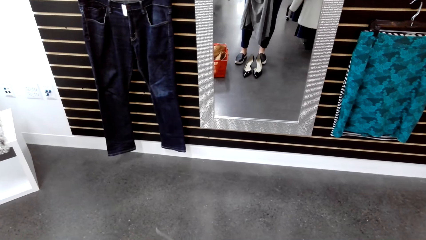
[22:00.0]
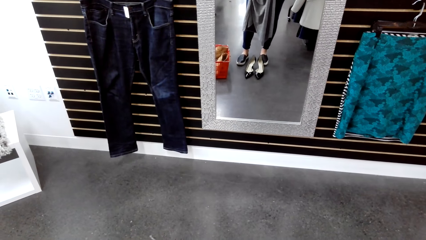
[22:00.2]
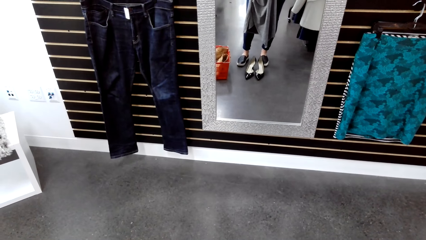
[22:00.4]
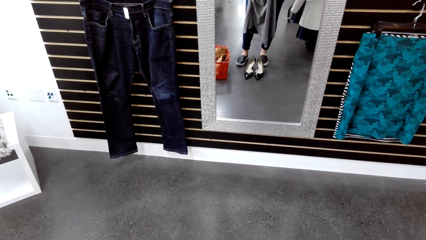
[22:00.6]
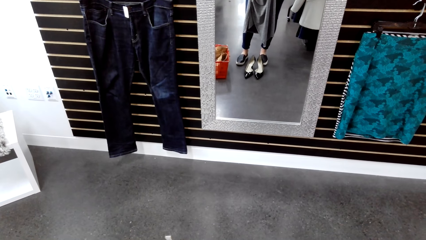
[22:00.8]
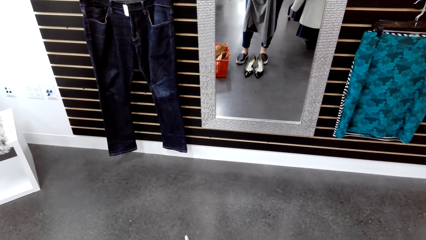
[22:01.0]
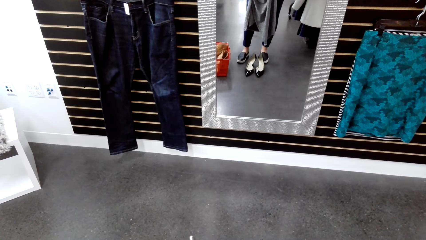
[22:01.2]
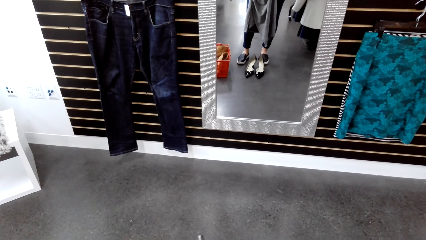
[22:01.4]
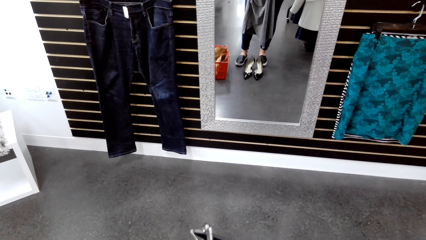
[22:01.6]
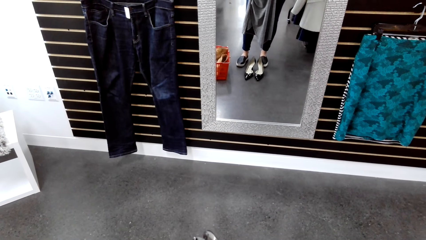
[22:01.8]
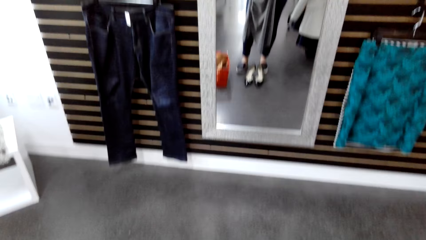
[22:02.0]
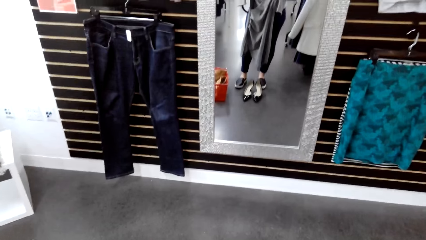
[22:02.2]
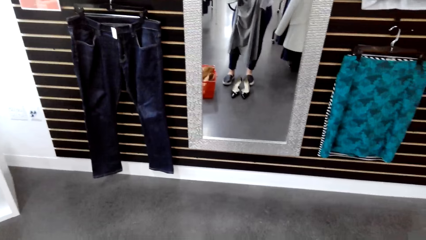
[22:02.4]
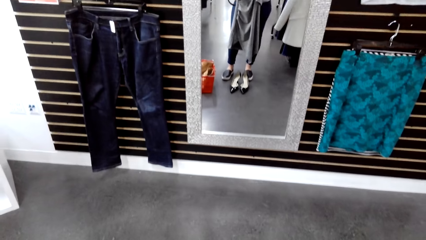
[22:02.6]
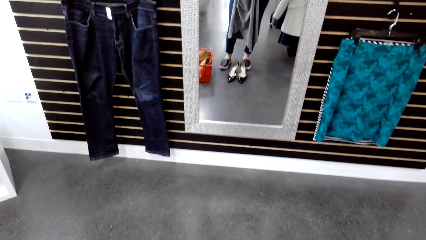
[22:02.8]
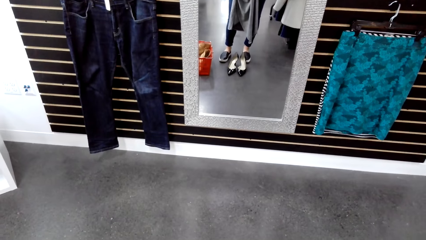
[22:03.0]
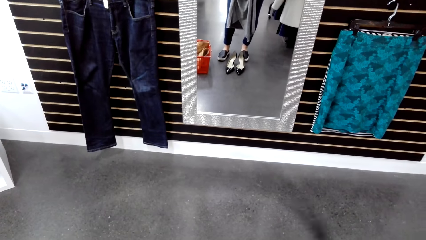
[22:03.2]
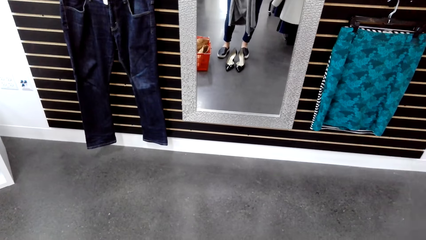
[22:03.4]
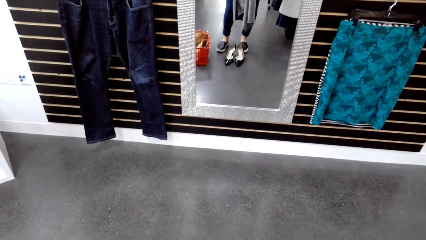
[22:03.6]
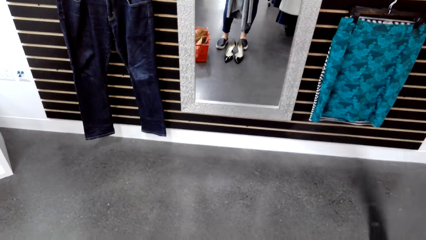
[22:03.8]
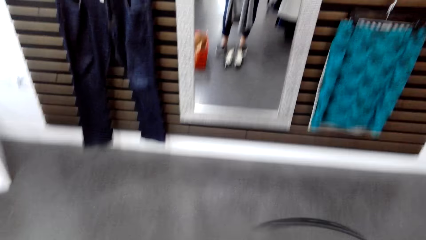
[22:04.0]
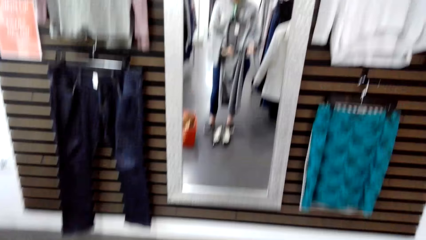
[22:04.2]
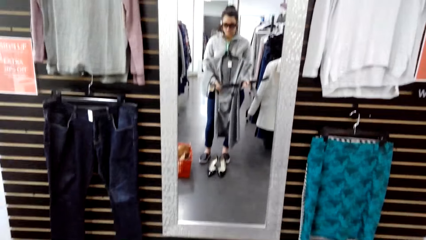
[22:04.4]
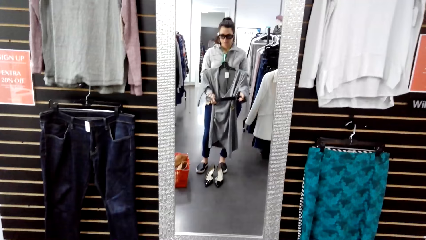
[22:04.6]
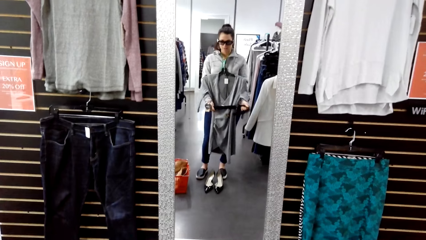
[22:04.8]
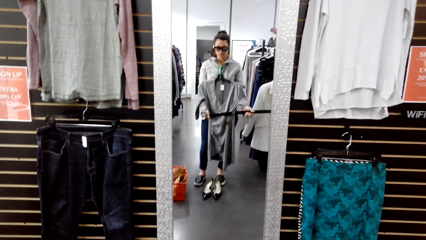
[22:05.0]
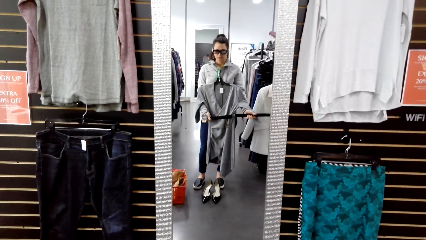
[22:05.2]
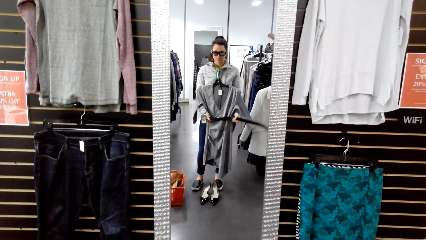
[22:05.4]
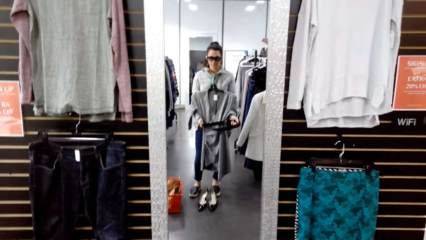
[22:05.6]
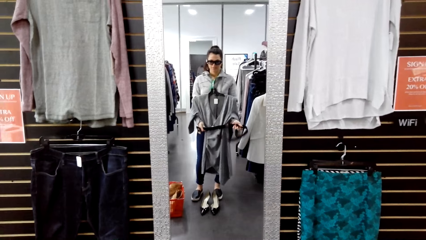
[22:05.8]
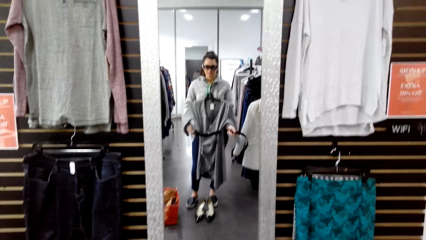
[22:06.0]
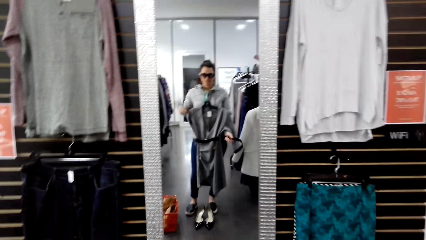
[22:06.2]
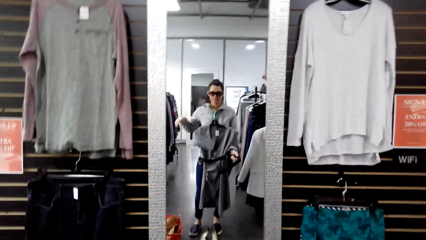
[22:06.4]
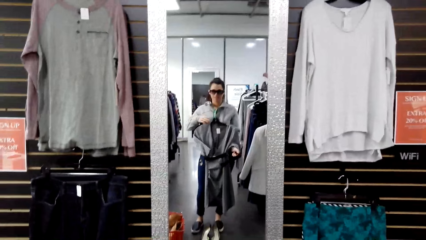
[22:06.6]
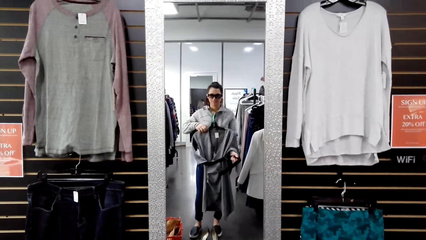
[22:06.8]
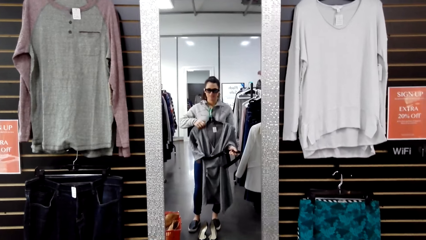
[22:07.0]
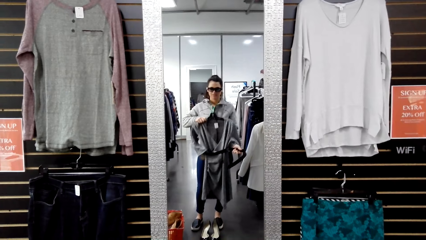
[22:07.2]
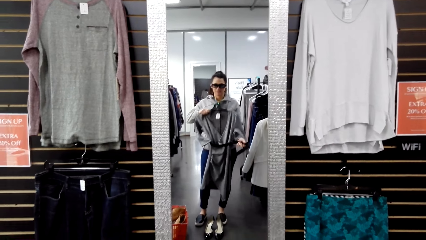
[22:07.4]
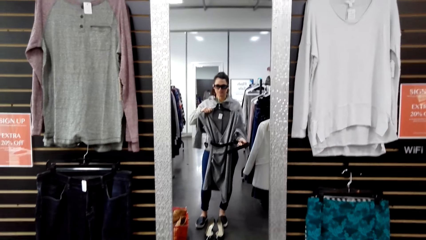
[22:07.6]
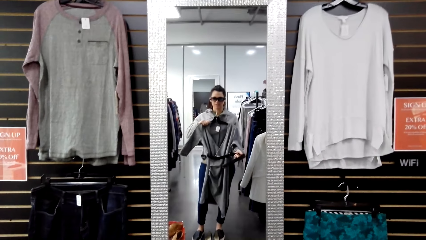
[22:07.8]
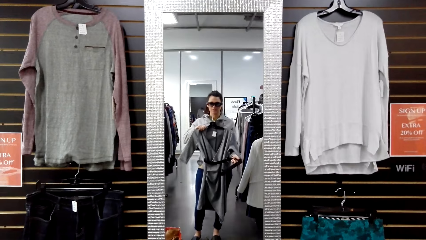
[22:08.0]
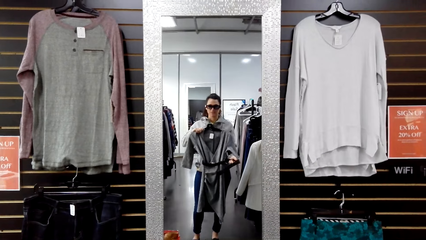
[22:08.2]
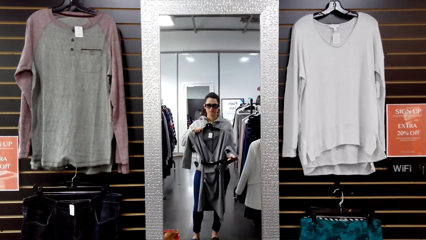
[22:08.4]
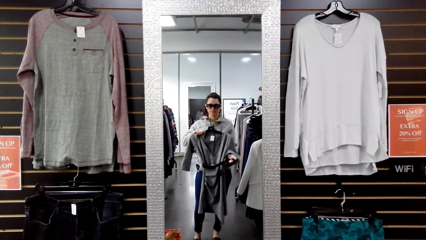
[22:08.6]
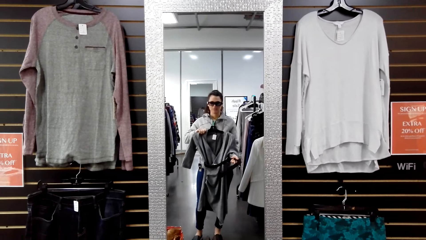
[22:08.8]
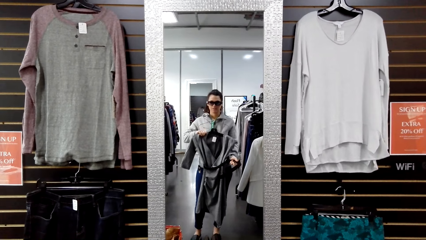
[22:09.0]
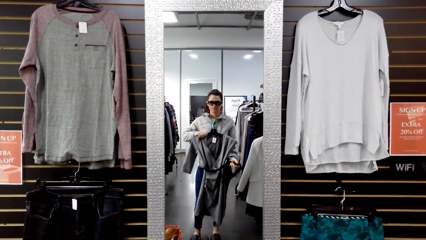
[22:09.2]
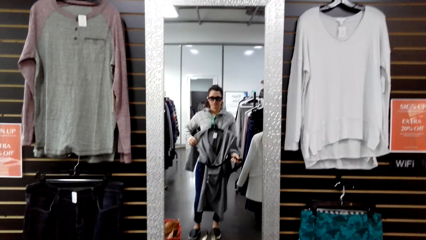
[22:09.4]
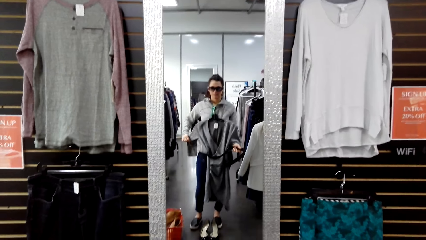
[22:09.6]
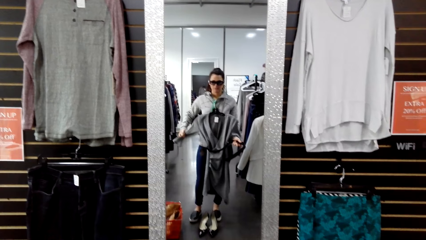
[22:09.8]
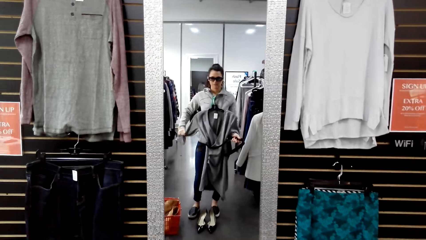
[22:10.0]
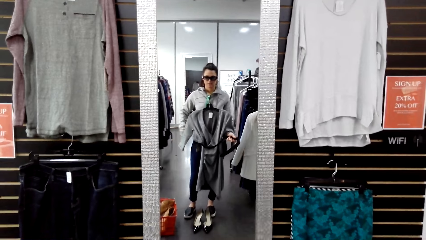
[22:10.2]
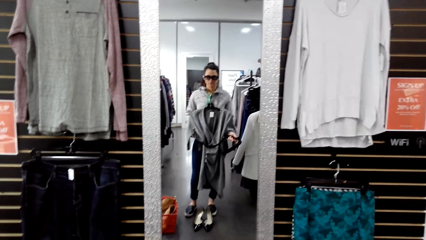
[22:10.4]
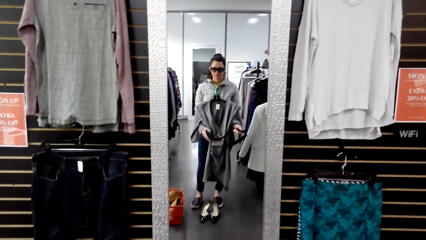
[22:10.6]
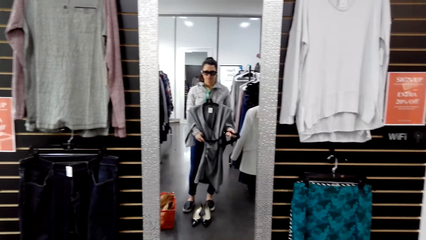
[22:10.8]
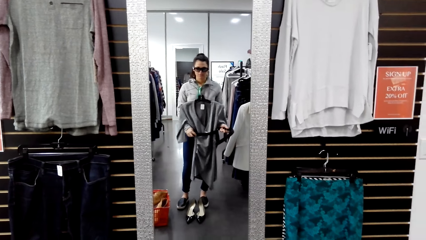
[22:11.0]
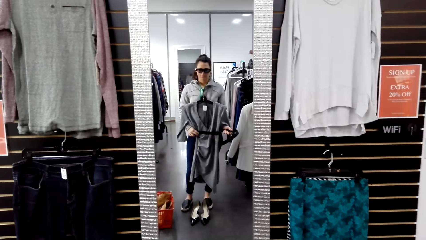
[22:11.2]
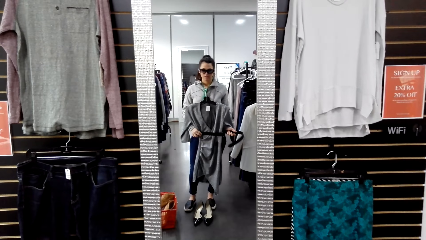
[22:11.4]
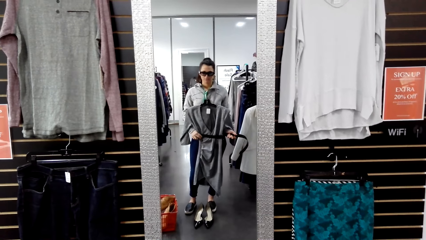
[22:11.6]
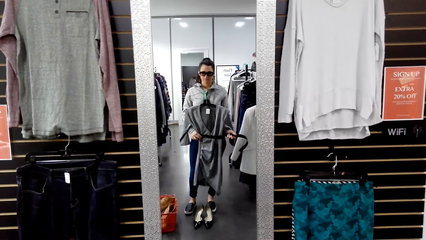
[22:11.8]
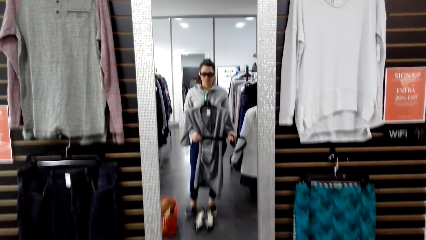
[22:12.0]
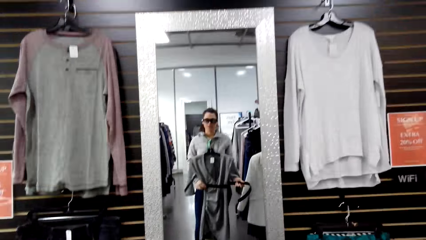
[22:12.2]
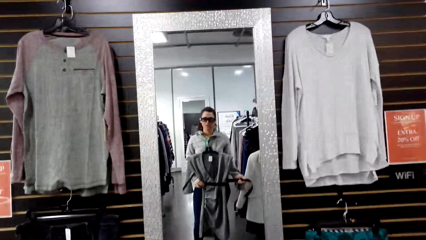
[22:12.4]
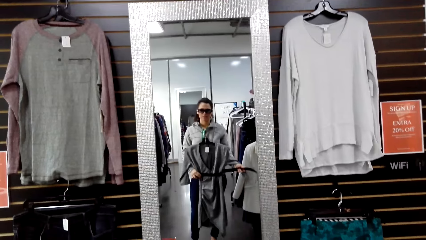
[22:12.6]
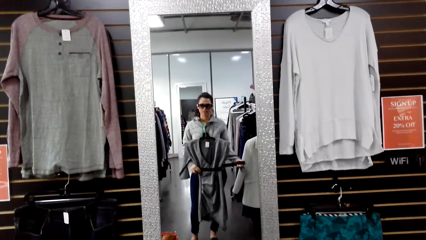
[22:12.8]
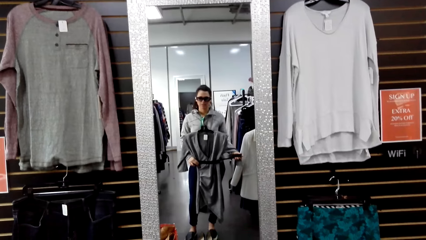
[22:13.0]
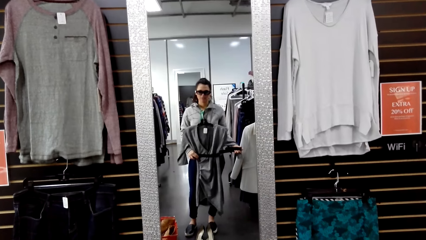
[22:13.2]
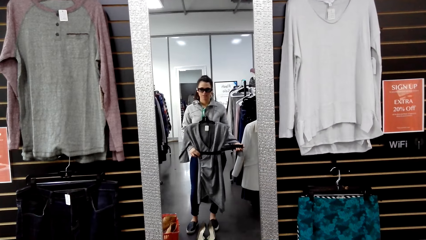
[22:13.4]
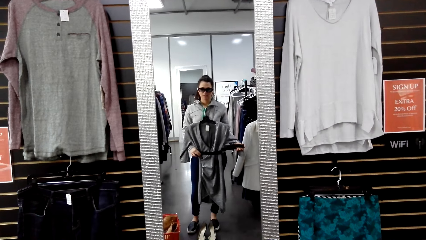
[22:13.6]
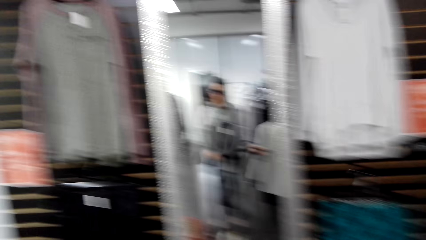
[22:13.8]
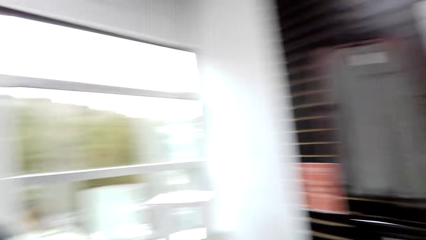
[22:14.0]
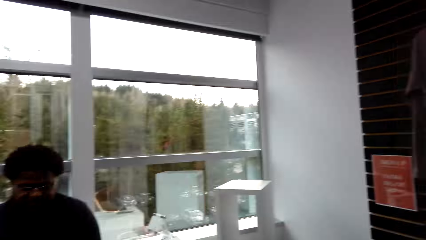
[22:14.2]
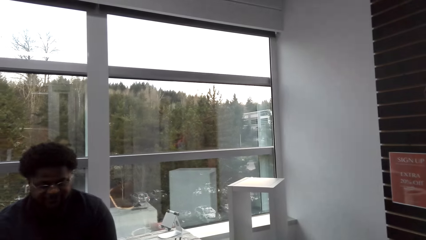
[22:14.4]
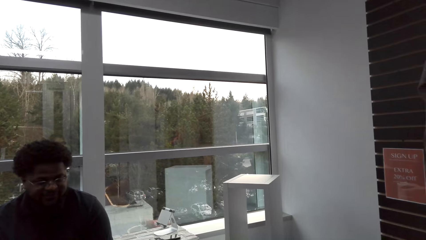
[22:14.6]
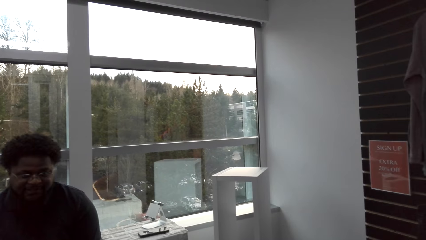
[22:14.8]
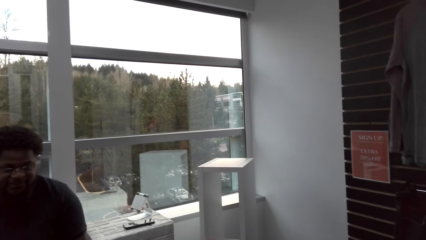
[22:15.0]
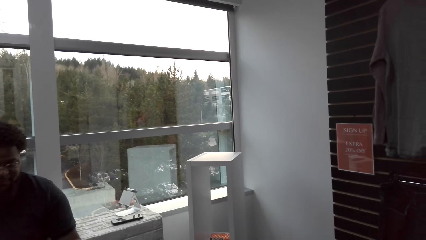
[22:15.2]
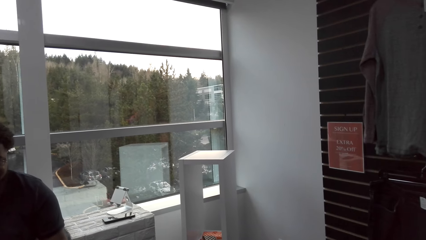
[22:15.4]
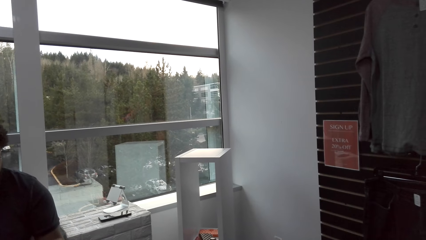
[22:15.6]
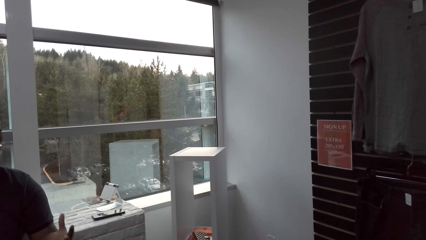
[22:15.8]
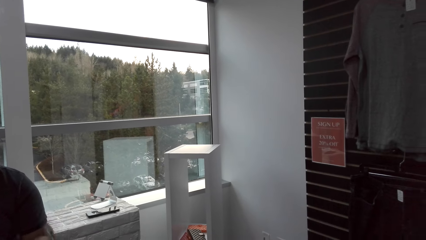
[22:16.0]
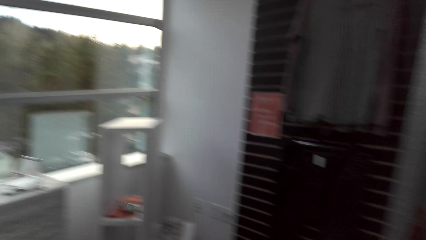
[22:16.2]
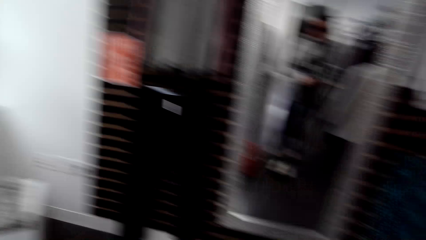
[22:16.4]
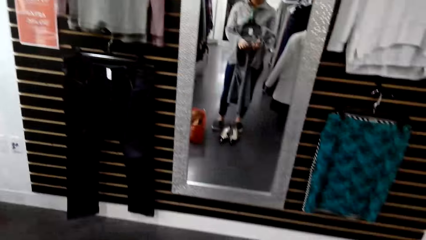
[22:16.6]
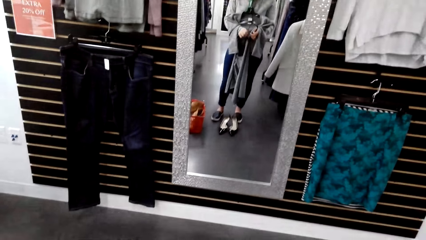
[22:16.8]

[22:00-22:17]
The camera wearer puts the belt on the cloth. They lift the cloth with the right hand. A man sits on the chair on the floor.
